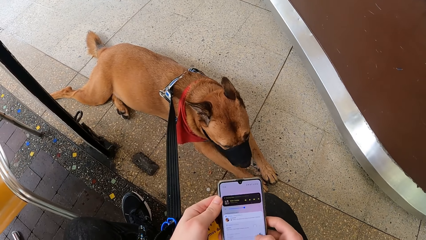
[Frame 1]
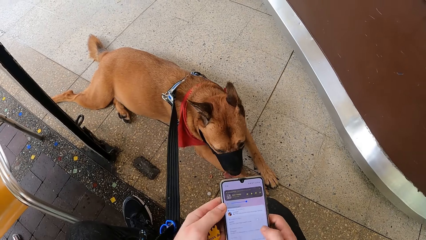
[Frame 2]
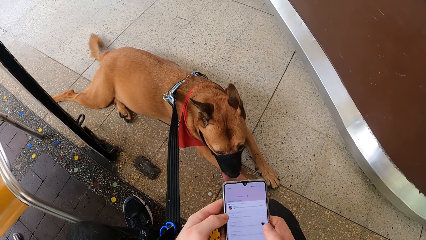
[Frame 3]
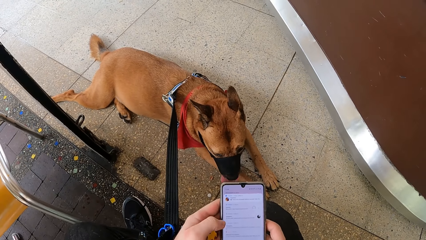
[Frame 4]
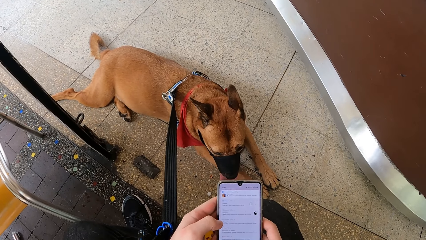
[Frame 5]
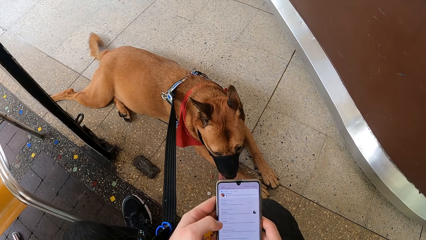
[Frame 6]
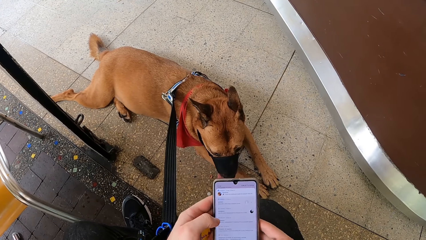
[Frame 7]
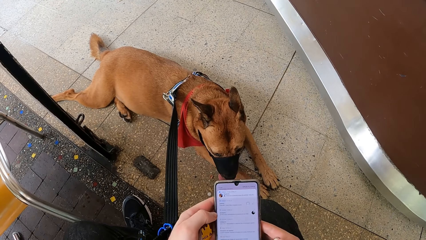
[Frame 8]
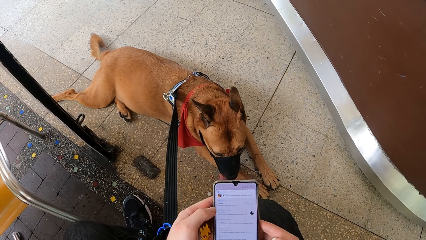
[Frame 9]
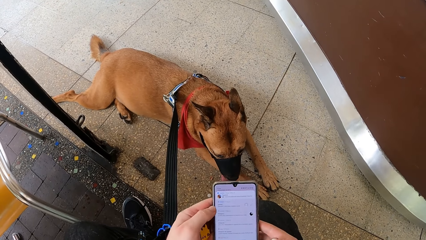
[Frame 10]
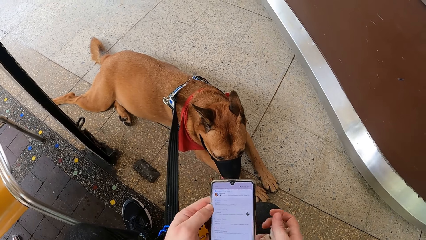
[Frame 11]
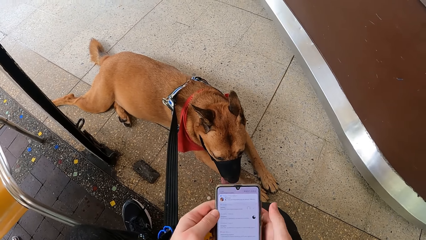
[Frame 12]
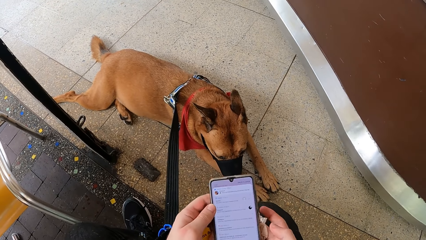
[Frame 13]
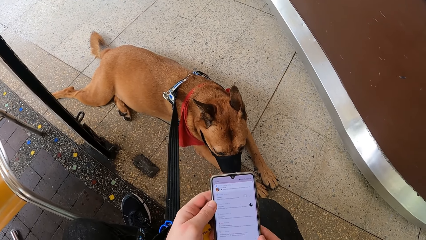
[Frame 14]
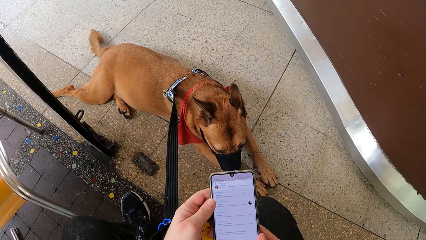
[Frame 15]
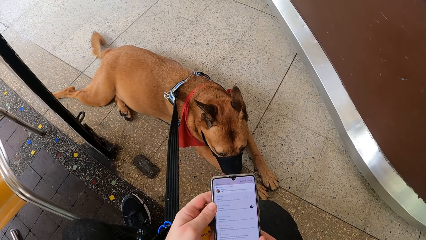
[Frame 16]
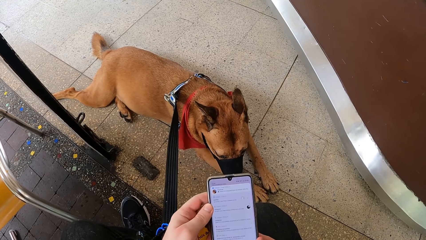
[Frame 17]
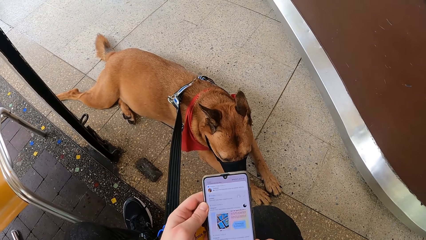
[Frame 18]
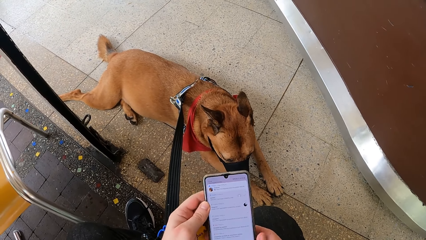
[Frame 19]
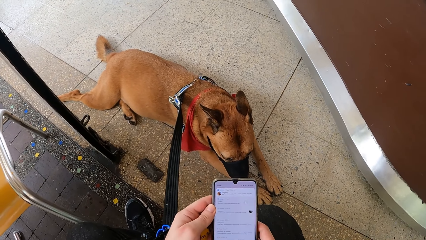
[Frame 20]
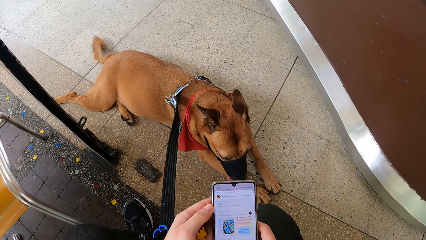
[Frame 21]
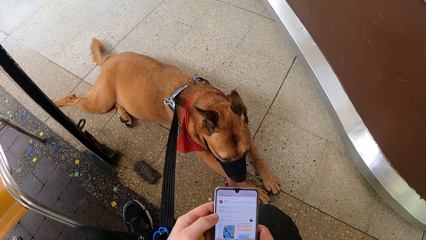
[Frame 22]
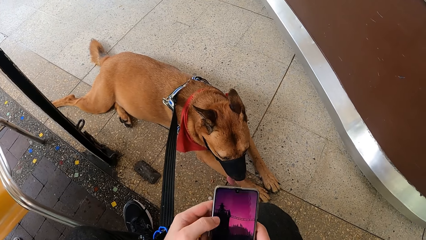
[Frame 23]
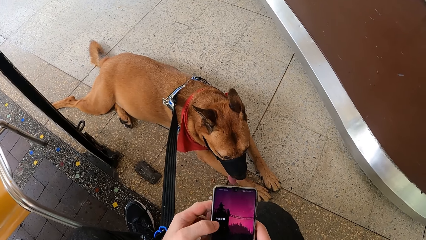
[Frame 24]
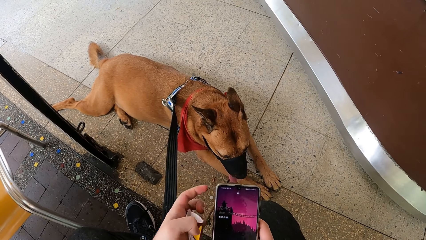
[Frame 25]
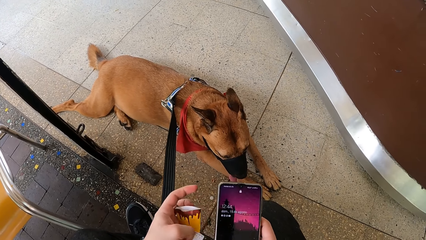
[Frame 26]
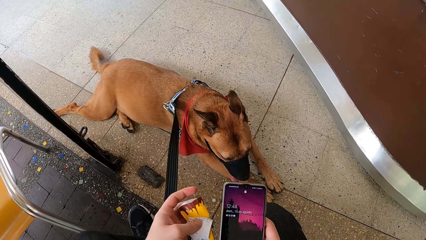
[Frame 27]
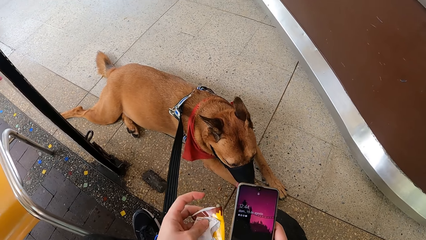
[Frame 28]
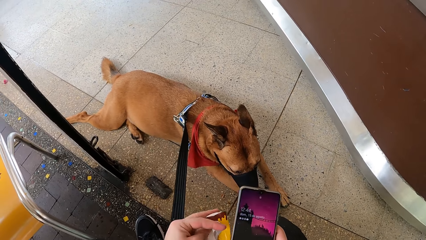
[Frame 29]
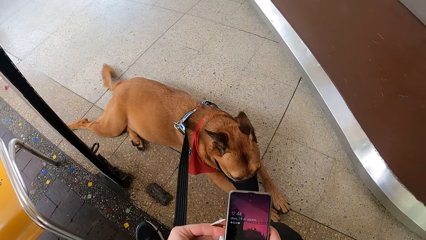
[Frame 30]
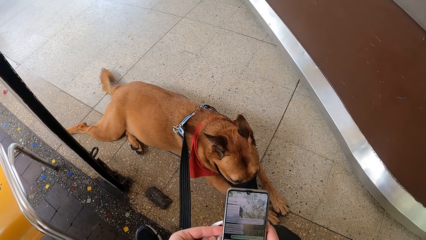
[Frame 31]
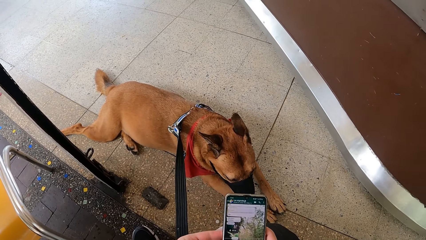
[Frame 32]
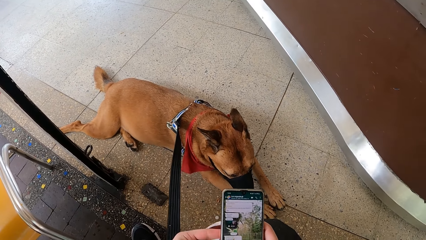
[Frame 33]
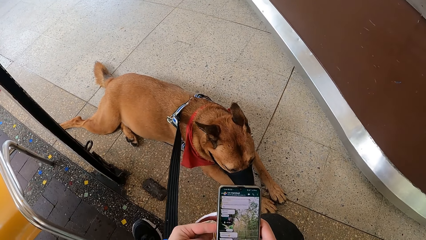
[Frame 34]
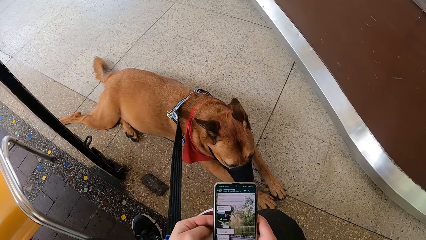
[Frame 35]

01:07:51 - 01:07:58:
The camera wearer operates a phone. They scroll the phone.

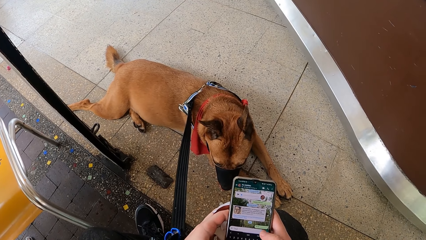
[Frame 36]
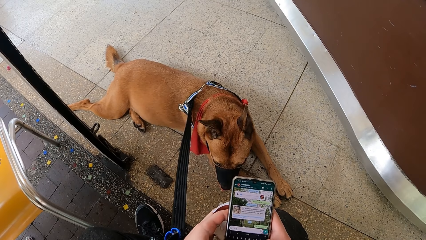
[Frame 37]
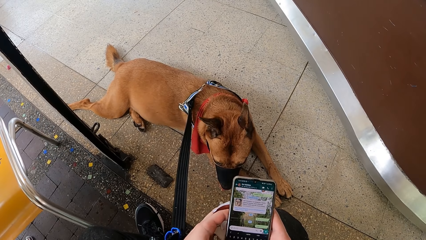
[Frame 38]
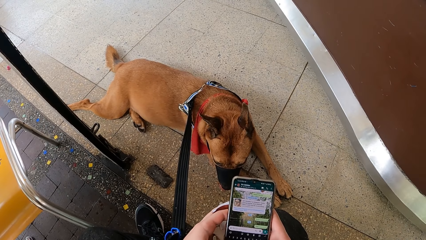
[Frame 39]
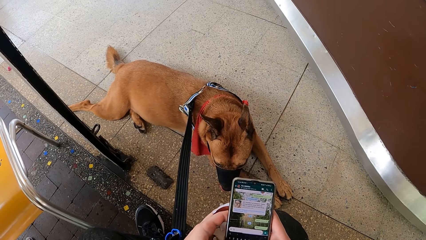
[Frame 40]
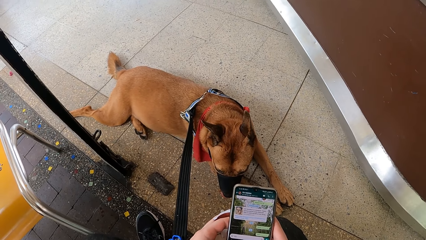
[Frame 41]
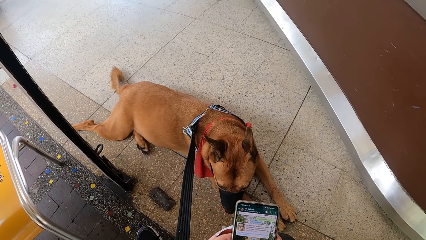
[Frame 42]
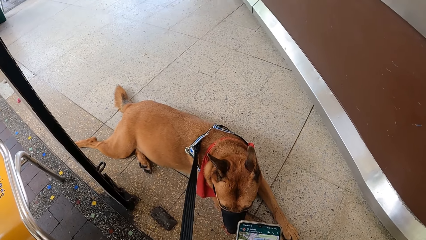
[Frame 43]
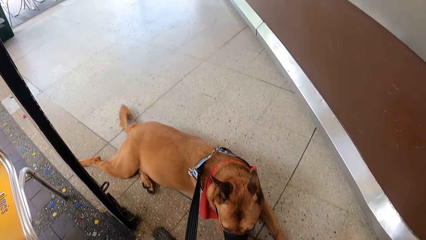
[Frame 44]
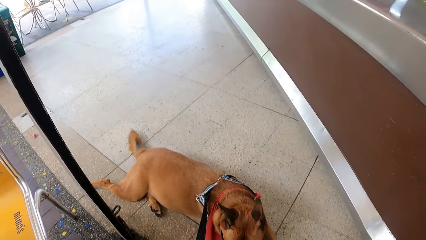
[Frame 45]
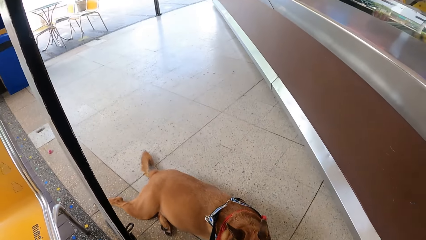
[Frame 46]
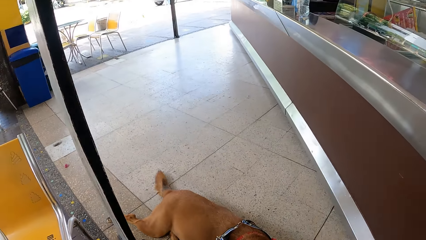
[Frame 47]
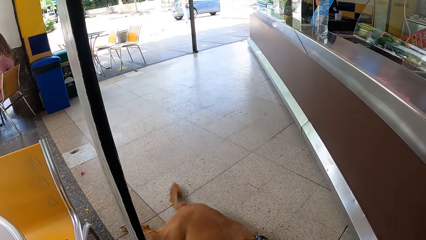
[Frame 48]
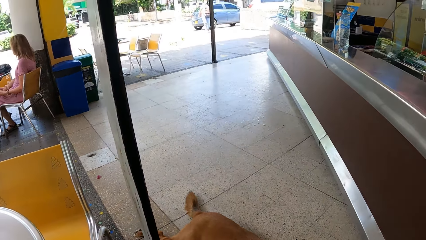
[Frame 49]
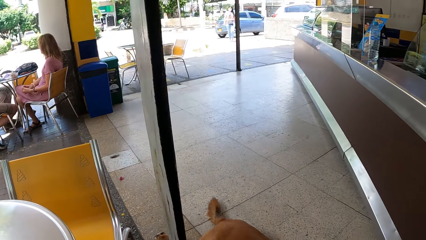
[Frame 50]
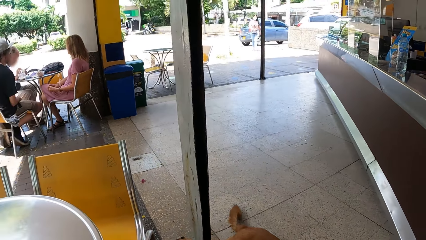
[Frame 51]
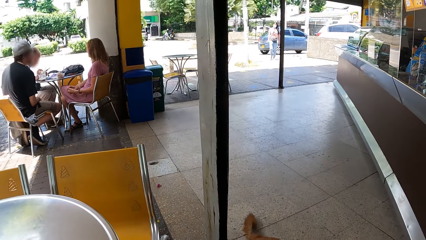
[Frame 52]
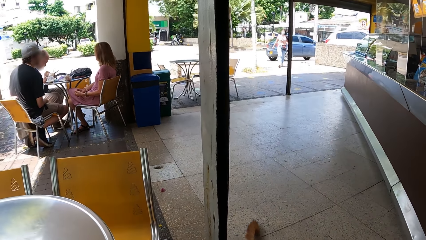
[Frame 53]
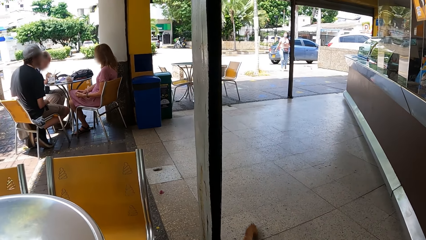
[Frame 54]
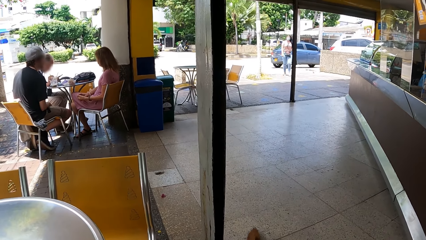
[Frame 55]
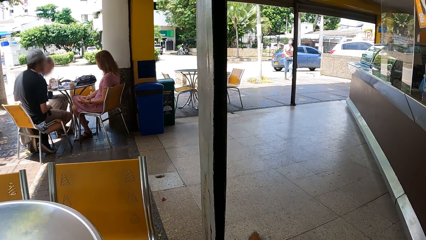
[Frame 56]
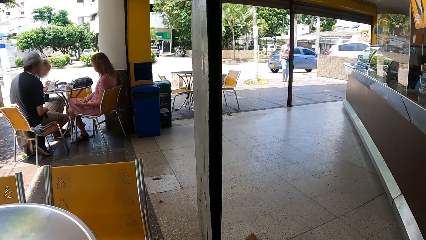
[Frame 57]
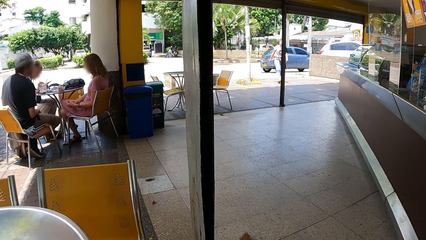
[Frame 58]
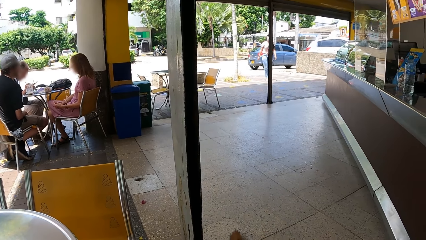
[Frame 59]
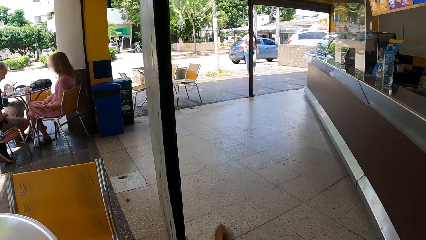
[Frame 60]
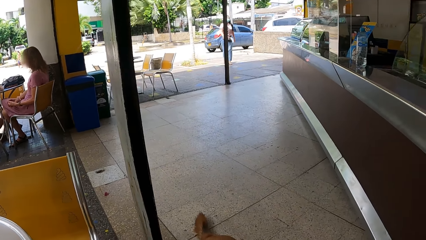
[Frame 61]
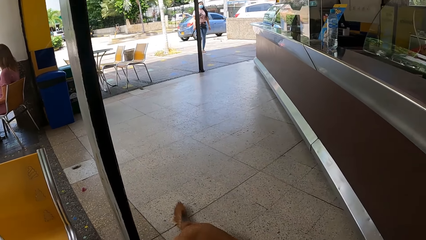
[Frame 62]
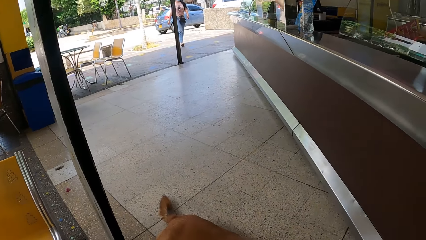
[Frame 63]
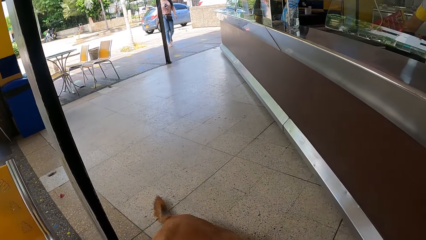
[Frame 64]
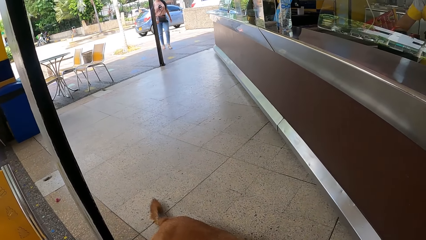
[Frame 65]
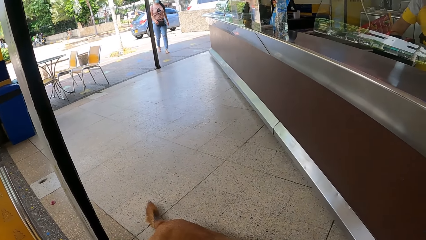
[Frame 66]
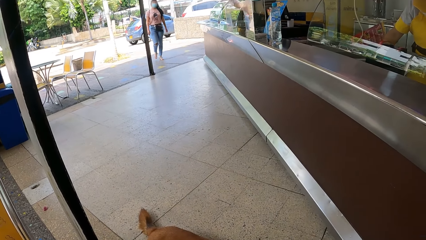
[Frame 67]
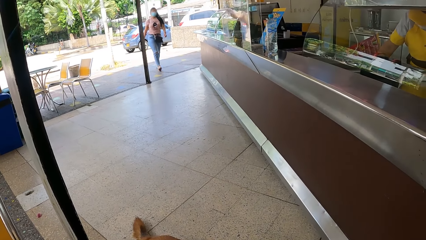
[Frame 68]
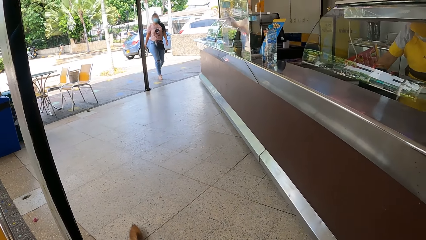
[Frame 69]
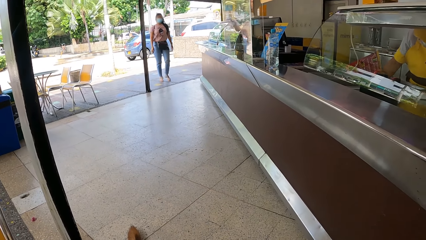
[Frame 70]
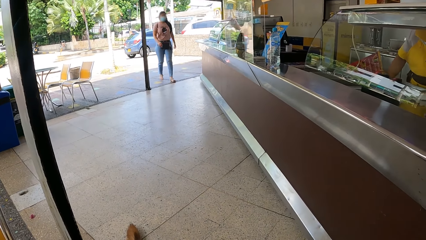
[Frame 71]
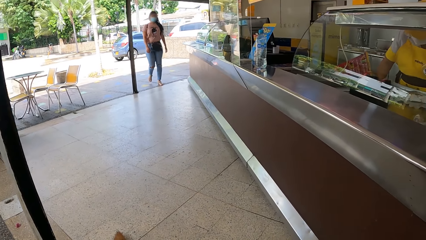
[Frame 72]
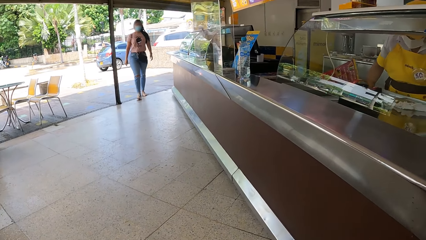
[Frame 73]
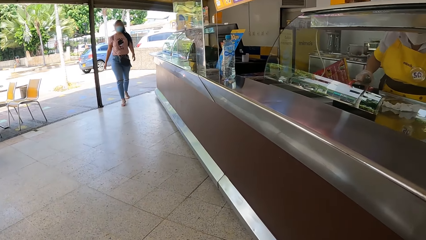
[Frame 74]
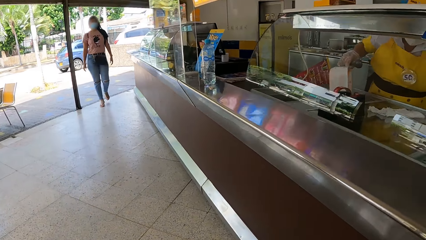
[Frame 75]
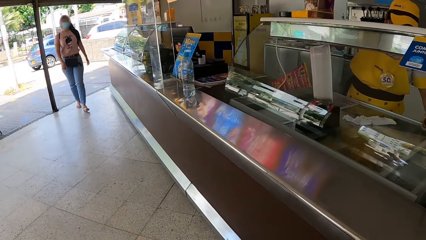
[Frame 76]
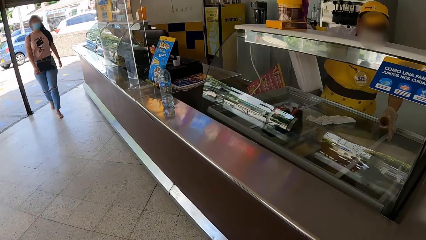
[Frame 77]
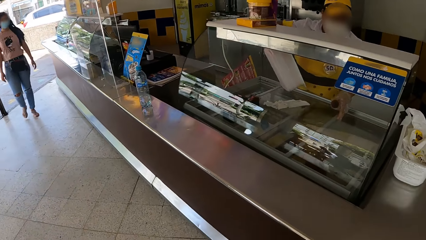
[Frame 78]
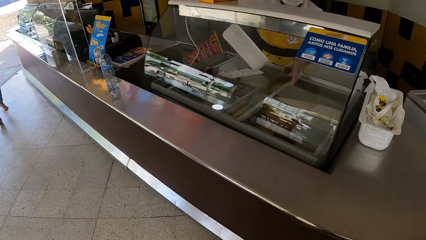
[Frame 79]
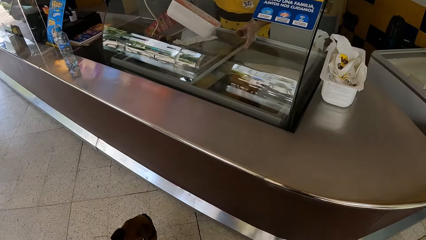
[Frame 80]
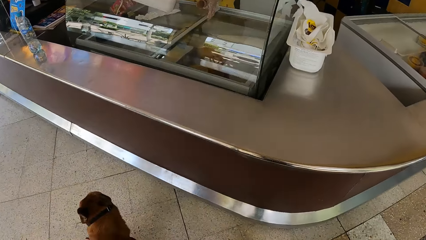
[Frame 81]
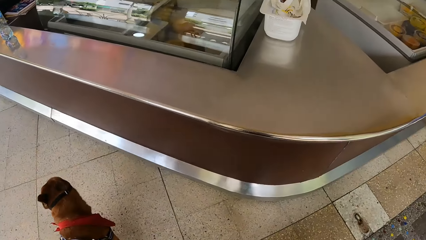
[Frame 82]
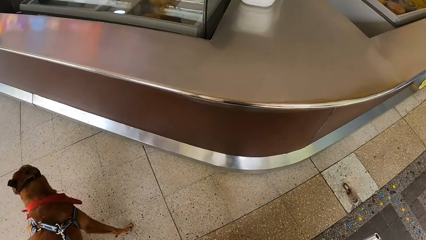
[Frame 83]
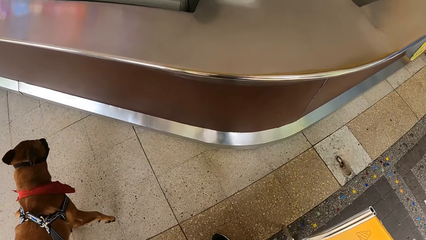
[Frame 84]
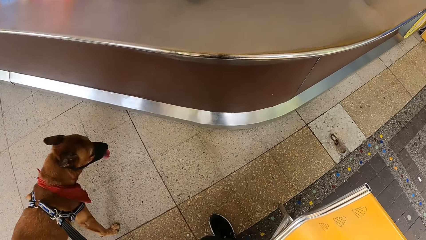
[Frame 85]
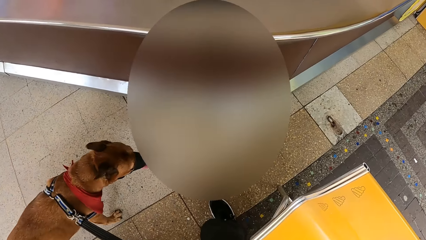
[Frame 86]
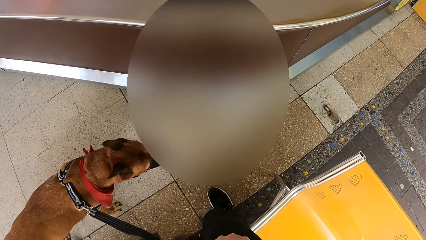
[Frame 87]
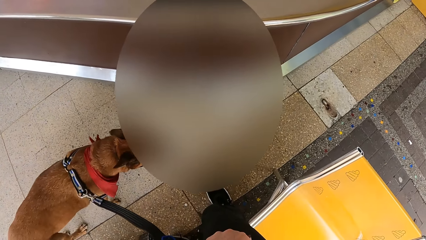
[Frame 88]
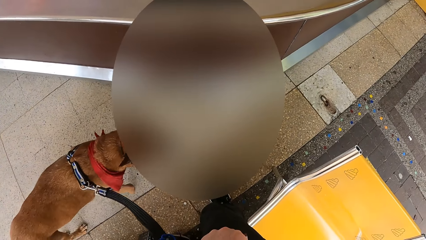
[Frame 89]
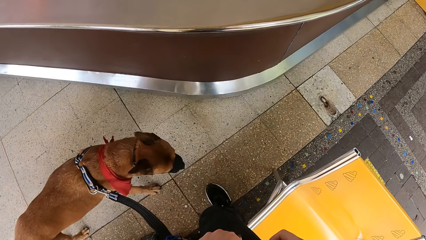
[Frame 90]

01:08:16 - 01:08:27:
The camera wearer looks around the room.
